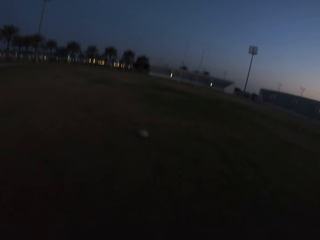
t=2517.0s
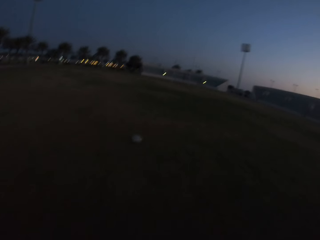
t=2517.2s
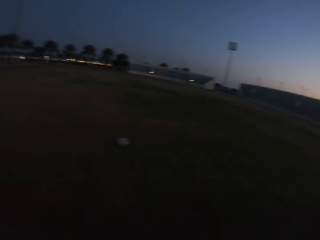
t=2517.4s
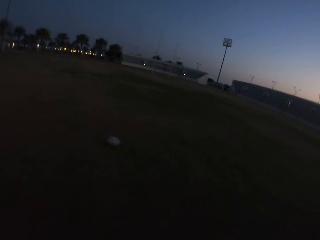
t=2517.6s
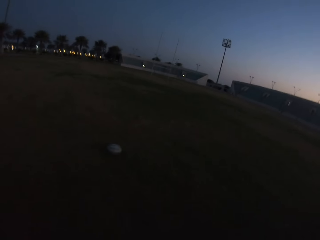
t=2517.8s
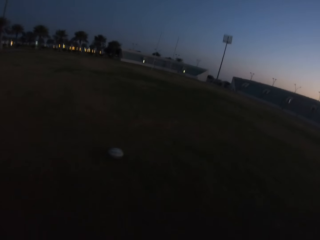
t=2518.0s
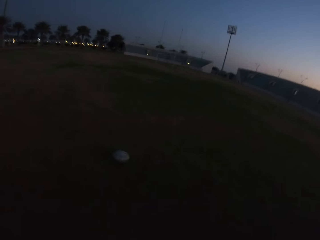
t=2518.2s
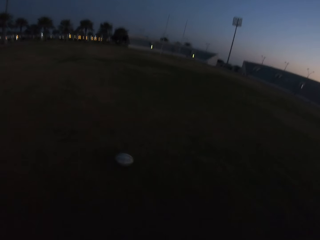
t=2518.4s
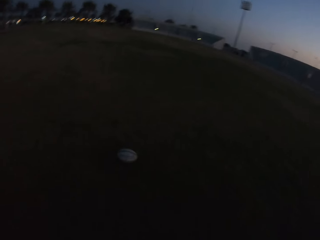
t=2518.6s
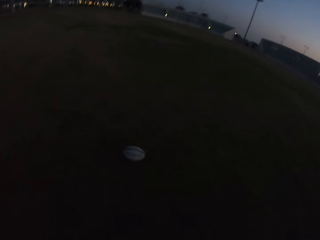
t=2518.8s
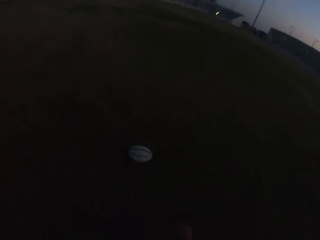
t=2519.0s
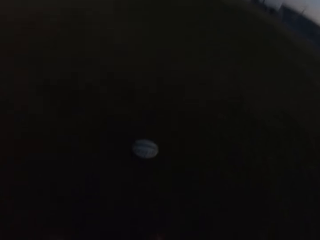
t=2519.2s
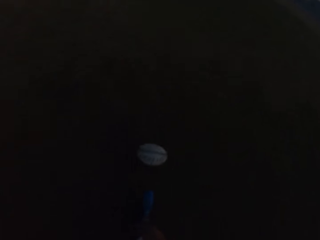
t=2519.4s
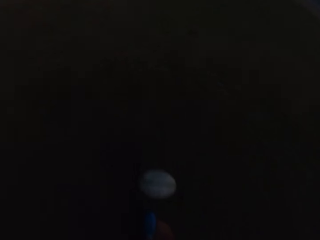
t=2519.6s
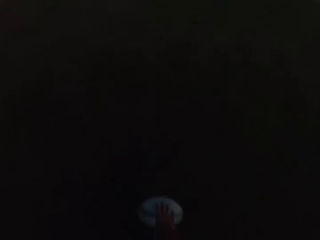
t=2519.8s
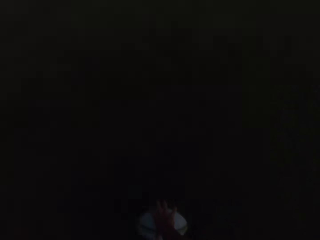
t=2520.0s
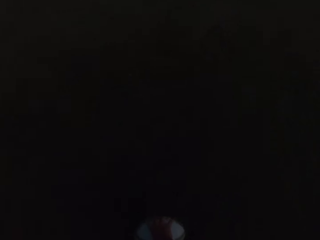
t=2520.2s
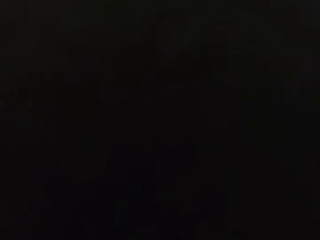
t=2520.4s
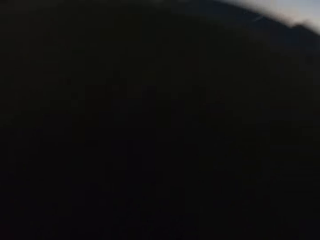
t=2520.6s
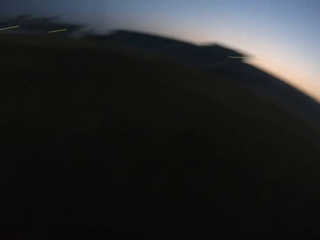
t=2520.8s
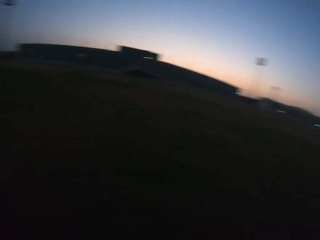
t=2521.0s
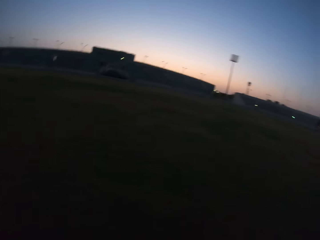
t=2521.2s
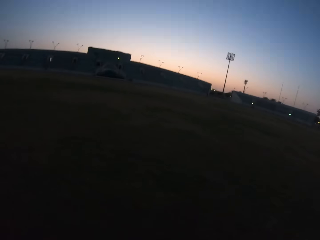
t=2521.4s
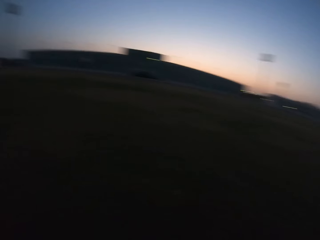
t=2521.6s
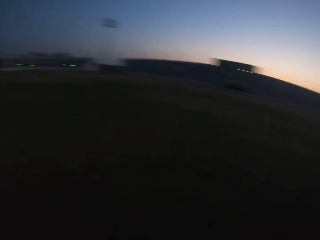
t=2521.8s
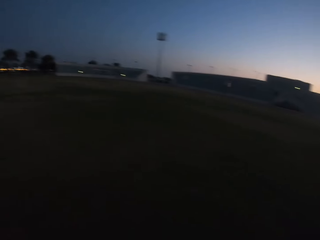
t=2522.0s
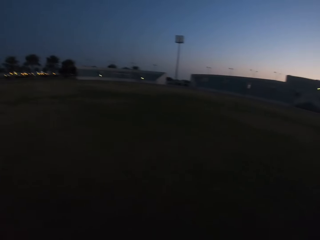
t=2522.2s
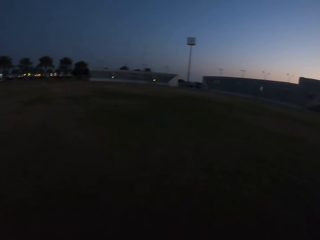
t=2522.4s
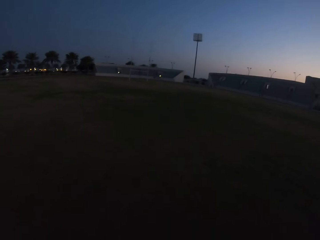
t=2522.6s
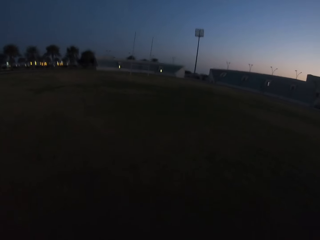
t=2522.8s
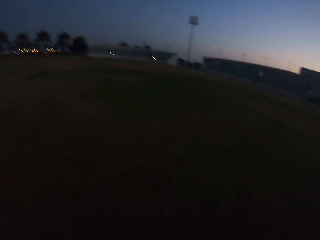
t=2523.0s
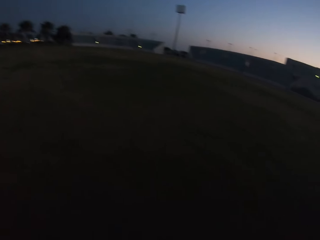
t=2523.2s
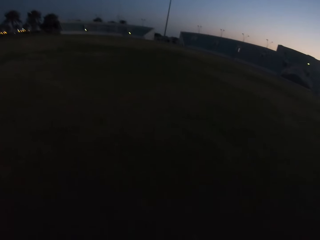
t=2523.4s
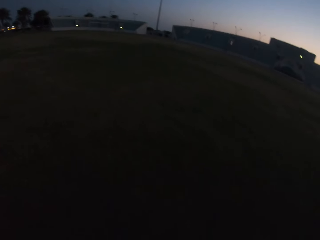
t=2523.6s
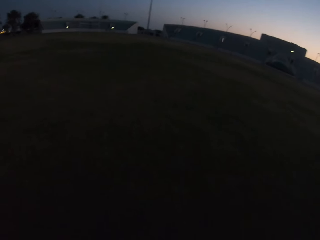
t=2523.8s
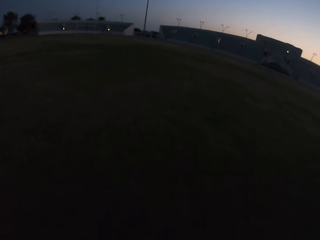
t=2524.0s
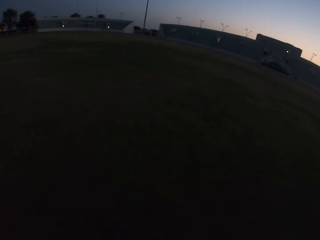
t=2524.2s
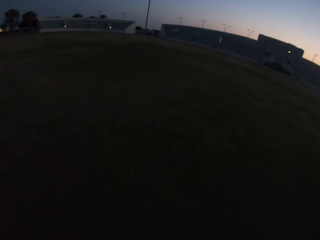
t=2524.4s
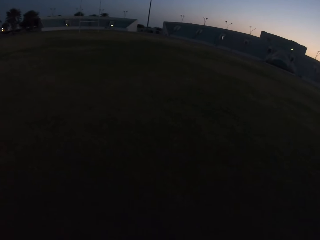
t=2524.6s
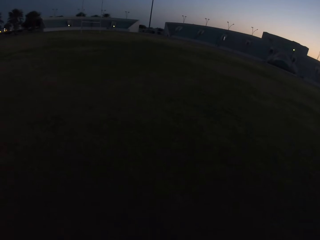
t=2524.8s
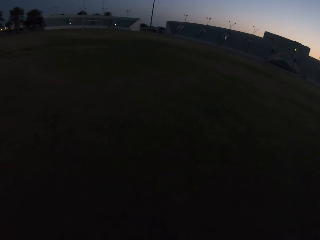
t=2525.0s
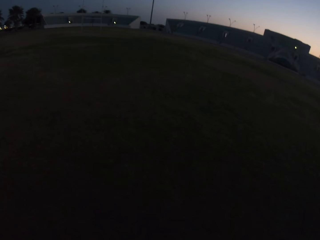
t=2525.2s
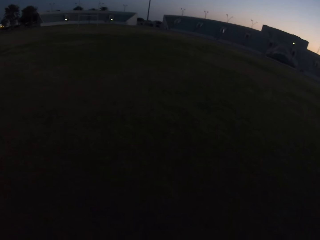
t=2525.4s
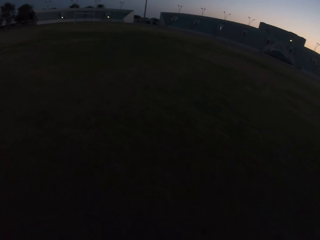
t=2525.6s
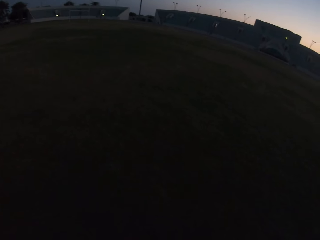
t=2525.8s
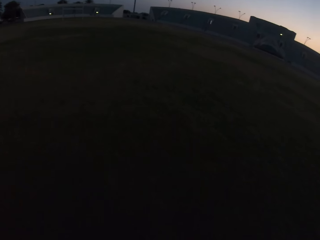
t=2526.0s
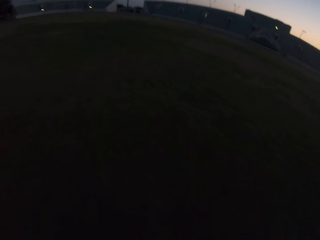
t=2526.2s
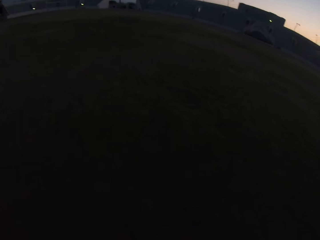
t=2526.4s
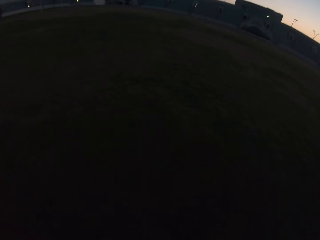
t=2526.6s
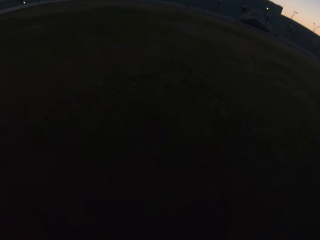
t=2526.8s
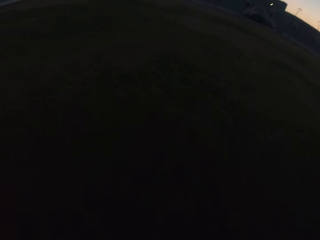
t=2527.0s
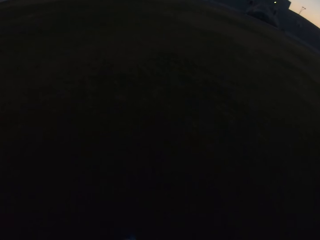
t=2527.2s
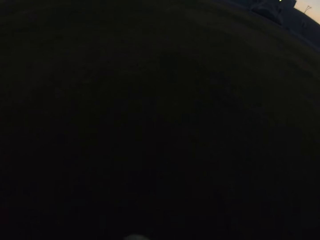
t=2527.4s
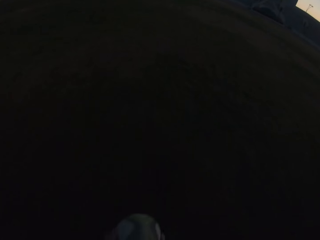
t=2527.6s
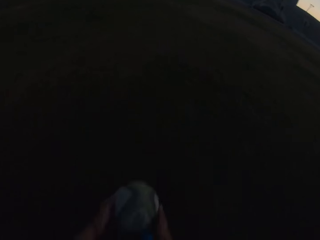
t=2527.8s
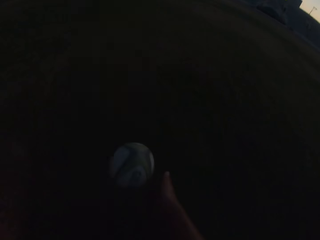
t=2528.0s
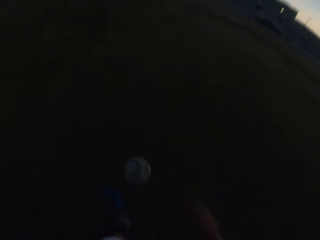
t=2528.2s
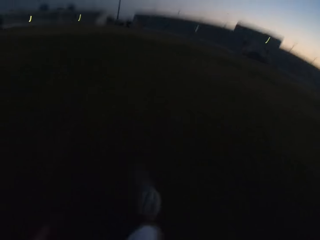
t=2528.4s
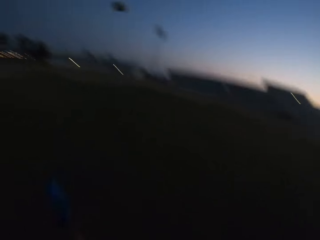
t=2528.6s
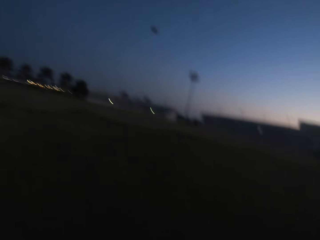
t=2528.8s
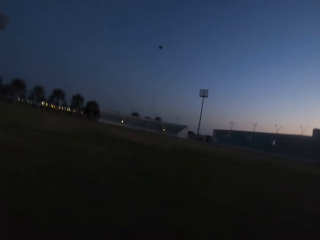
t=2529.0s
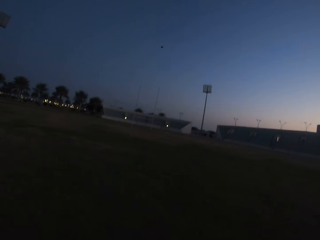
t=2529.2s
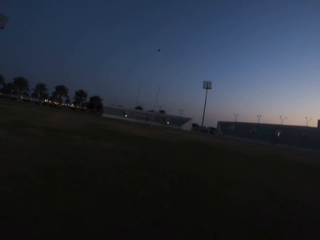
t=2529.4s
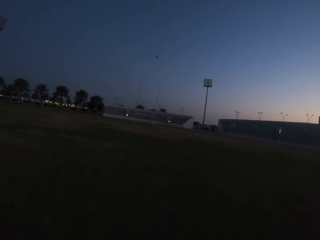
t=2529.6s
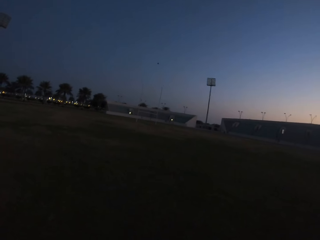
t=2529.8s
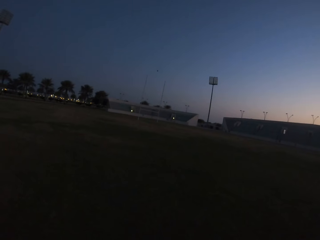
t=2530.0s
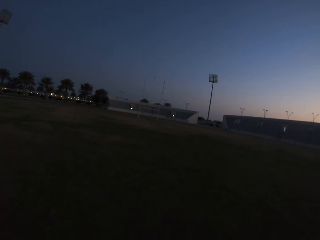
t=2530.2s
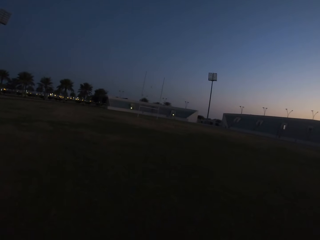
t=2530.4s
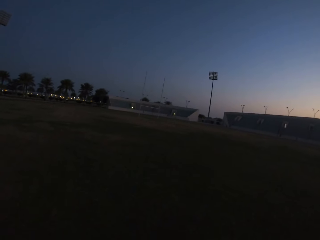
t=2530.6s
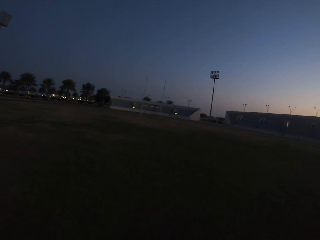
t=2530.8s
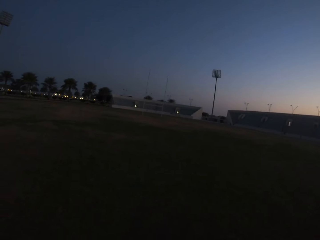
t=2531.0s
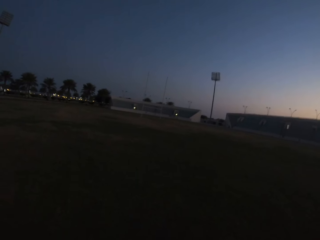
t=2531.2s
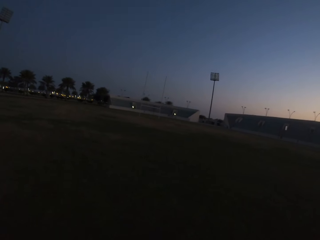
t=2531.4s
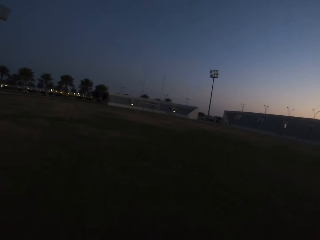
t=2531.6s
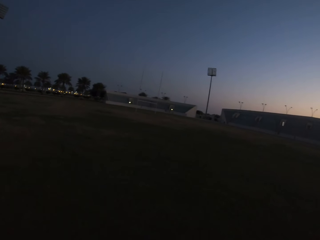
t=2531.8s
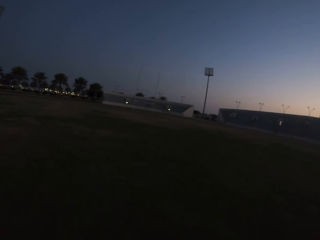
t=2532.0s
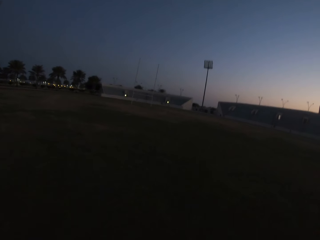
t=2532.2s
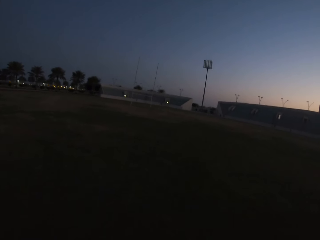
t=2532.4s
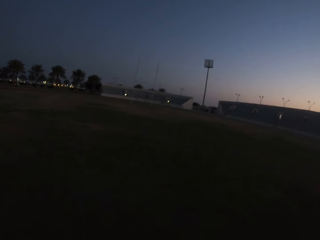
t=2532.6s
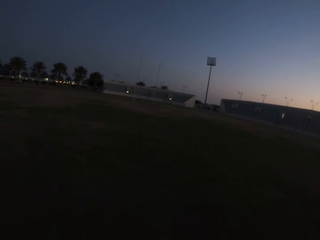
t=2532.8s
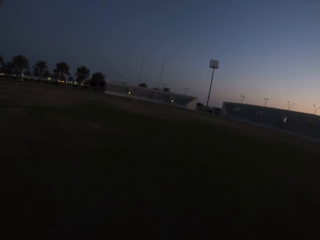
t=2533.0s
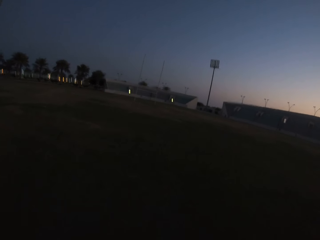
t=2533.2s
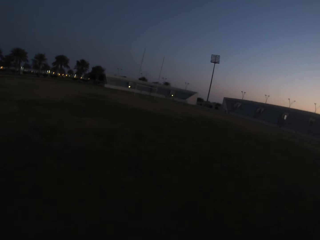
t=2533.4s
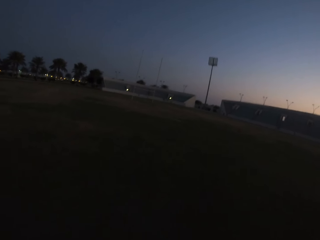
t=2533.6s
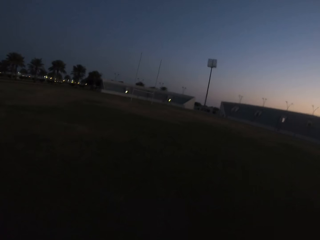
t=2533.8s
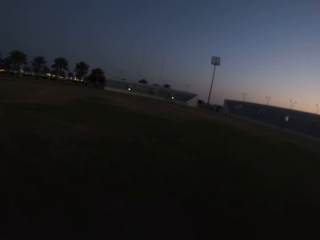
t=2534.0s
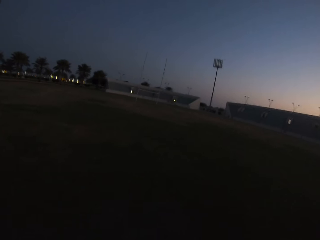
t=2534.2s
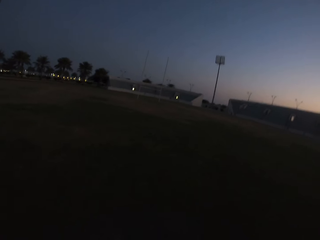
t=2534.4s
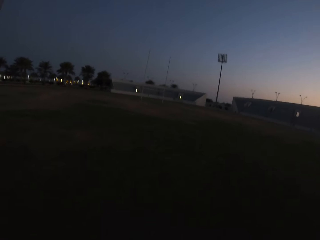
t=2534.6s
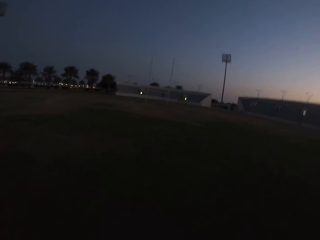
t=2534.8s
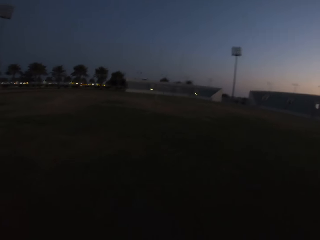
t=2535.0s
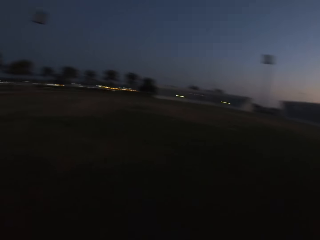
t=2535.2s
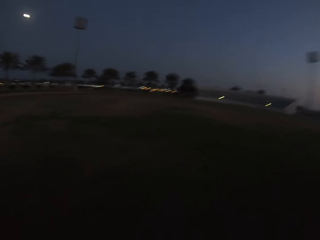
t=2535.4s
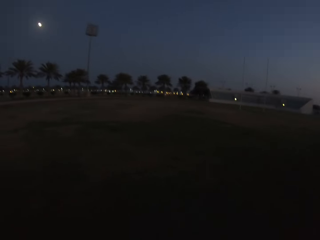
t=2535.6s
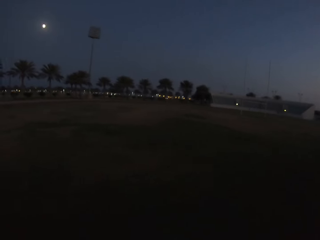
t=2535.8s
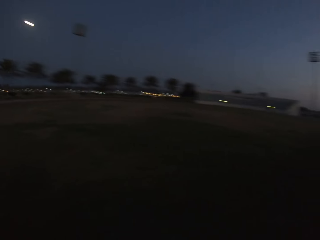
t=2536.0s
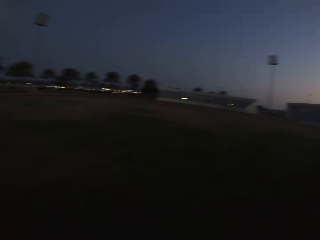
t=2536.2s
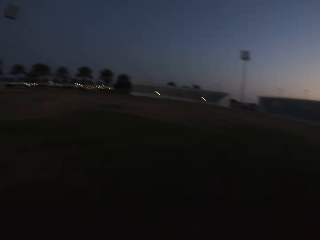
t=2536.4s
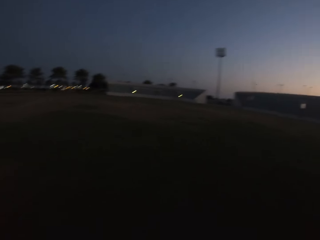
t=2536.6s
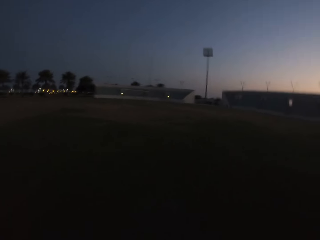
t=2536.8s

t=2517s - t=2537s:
The camera wearer picks the ball. They walk with the ball. They kick the ball. They walk towards the ball.
